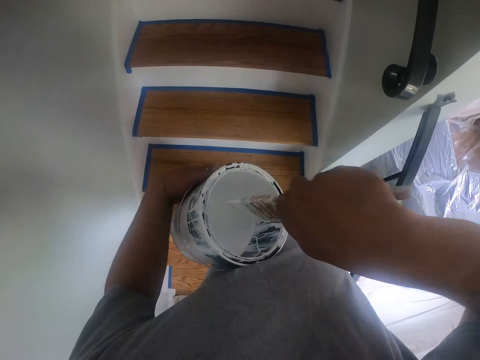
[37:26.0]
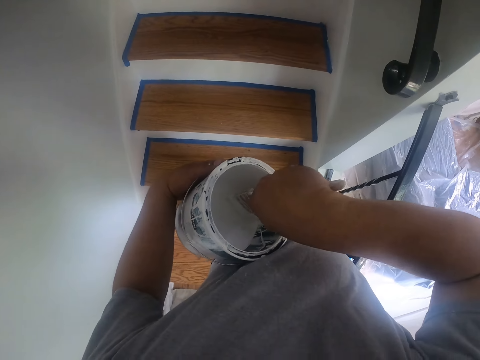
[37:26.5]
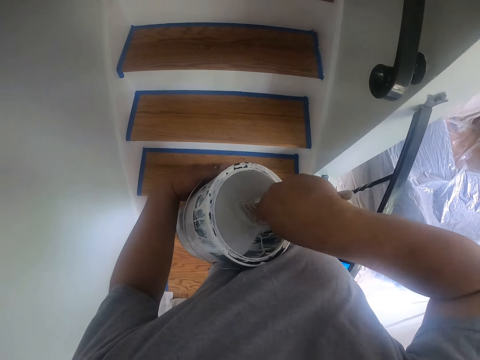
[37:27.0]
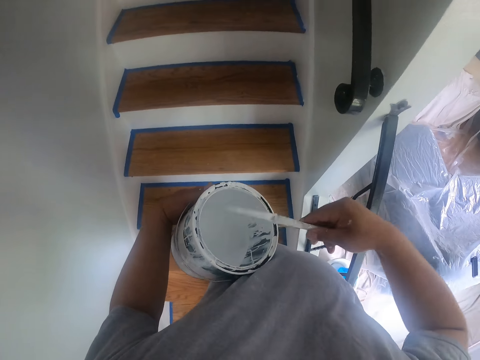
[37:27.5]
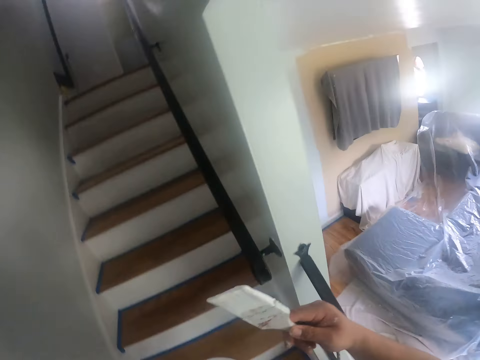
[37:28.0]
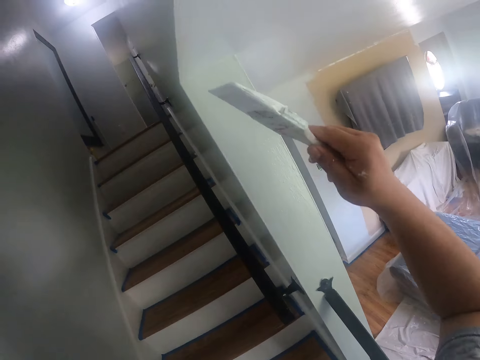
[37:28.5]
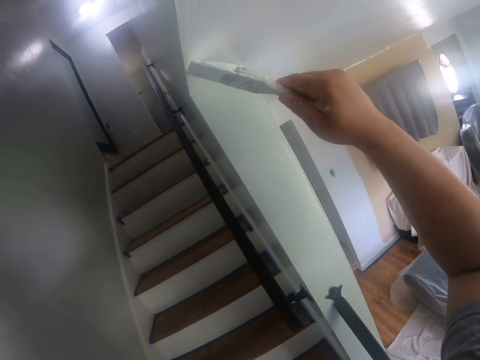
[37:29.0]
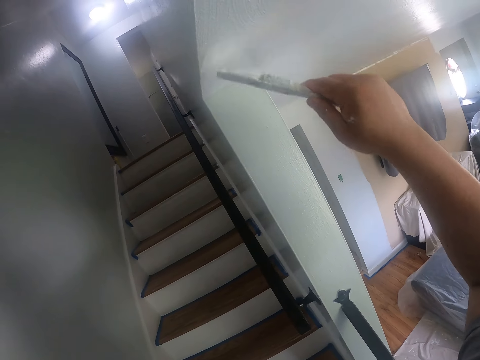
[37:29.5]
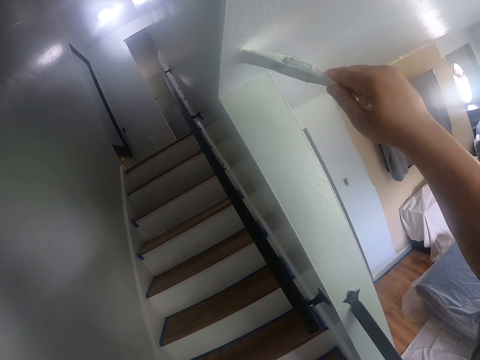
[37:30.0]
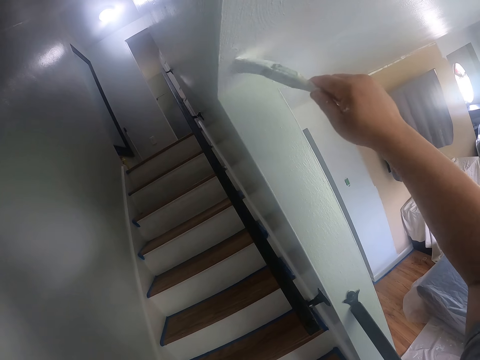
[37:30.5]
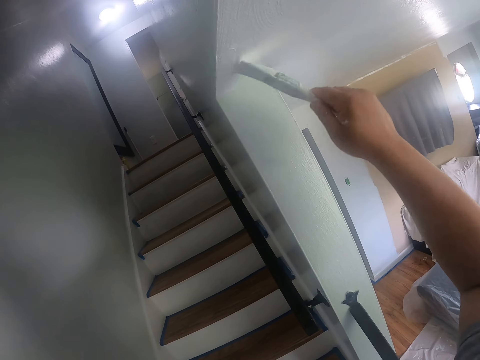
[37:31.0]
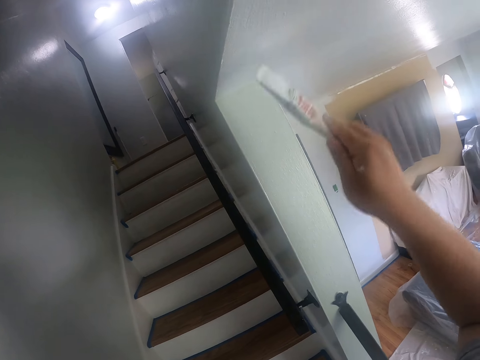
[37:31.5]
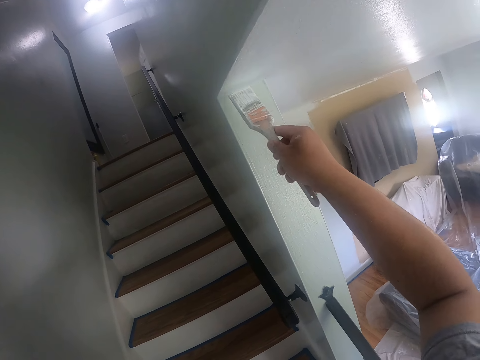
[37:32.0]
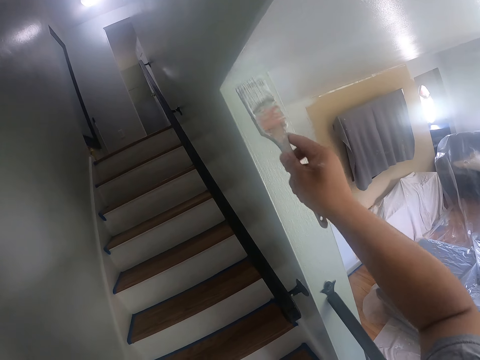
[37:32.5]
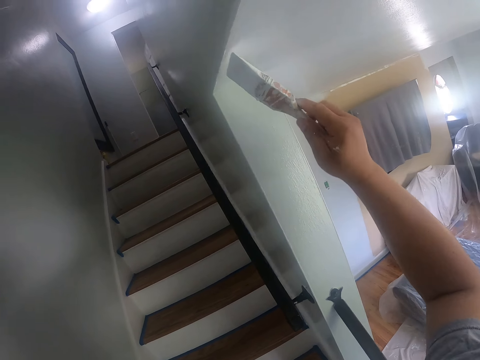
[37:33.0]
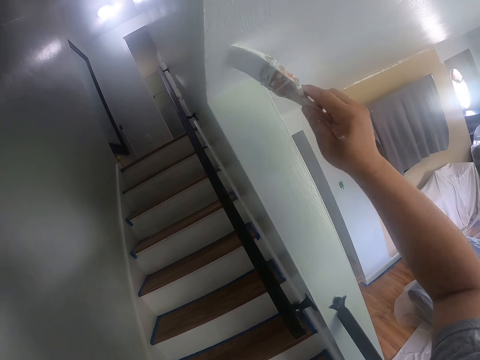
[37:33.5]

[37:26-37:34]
The camera wearer dips the paintbrush into the can of paint in his left hand. He paints the ceiling or wall with the paintbrush in his right hand.

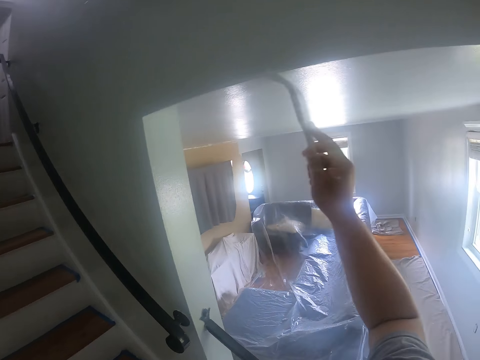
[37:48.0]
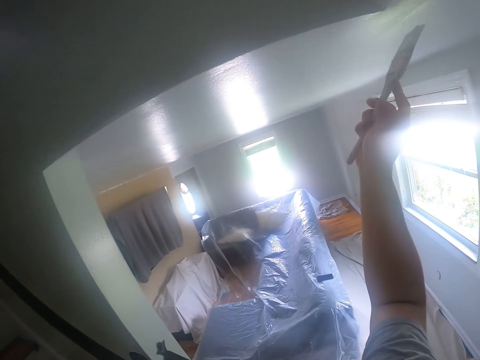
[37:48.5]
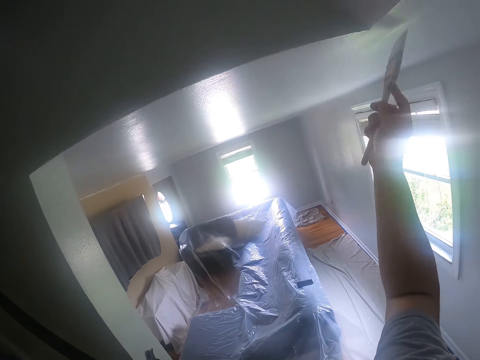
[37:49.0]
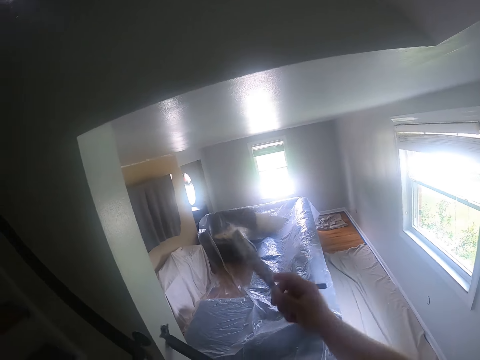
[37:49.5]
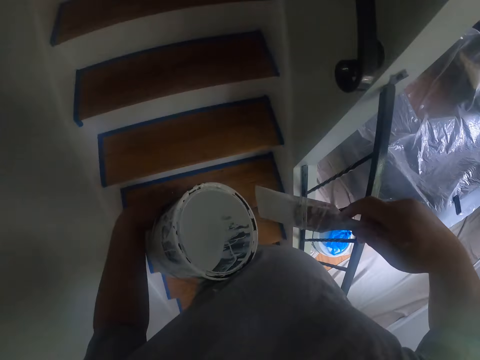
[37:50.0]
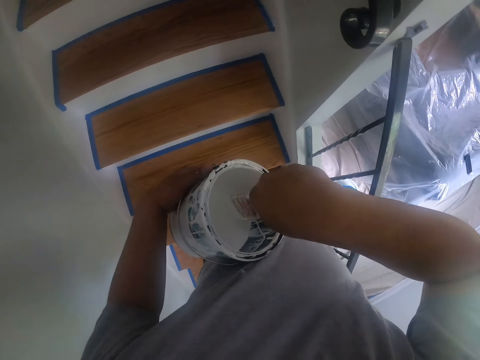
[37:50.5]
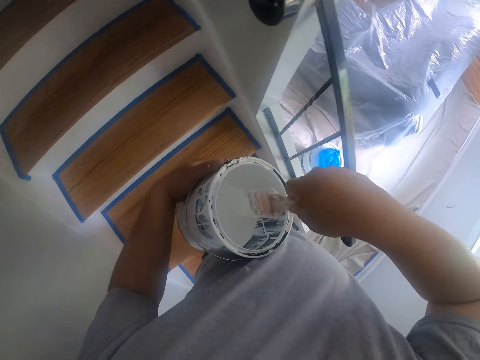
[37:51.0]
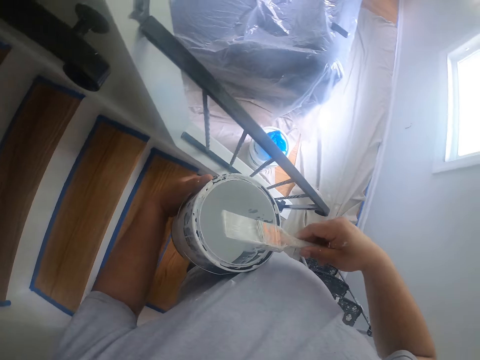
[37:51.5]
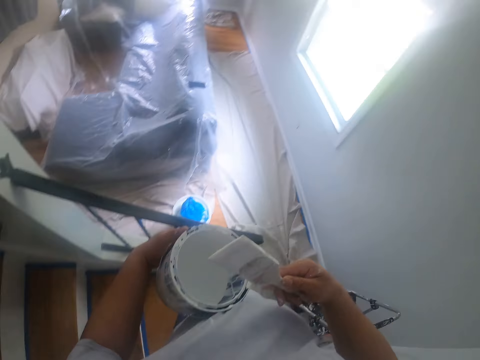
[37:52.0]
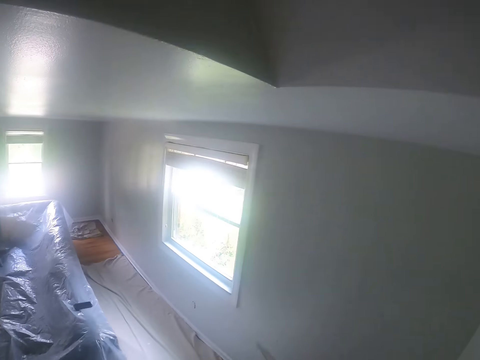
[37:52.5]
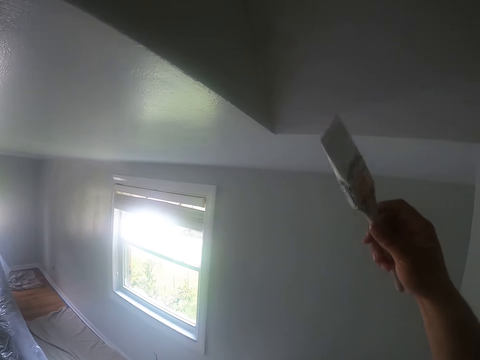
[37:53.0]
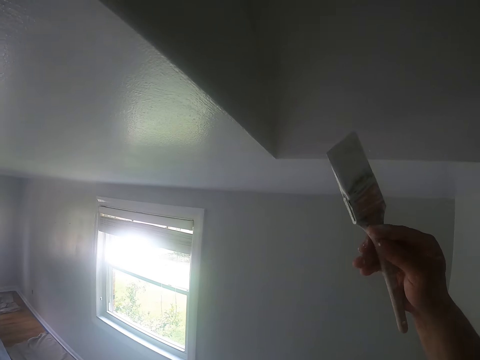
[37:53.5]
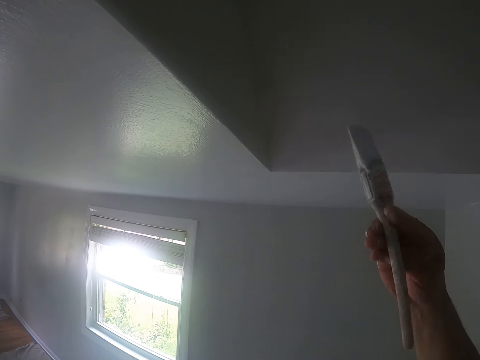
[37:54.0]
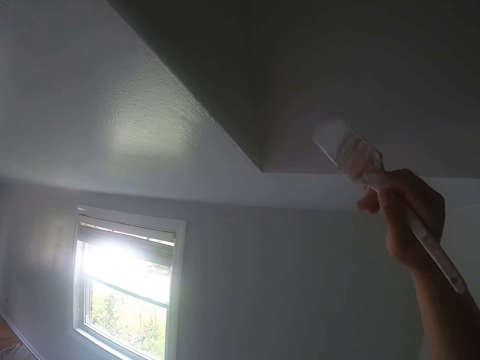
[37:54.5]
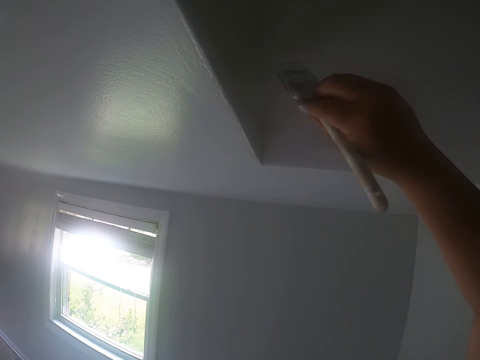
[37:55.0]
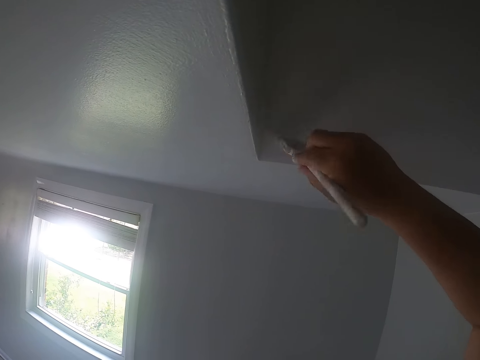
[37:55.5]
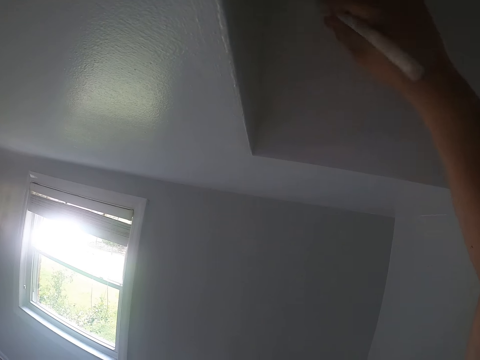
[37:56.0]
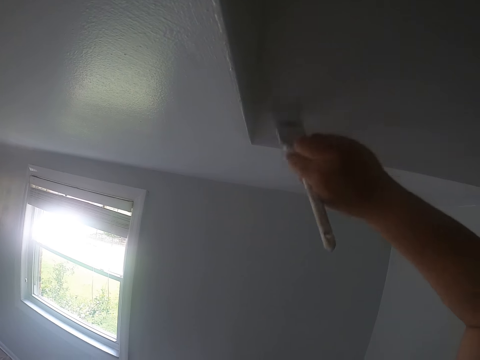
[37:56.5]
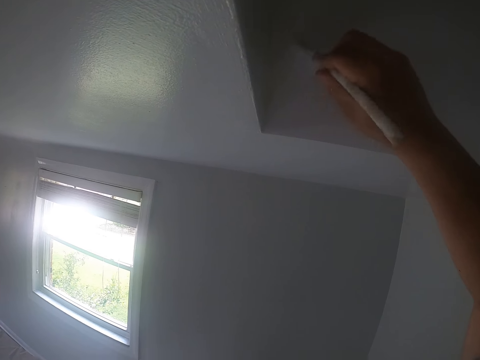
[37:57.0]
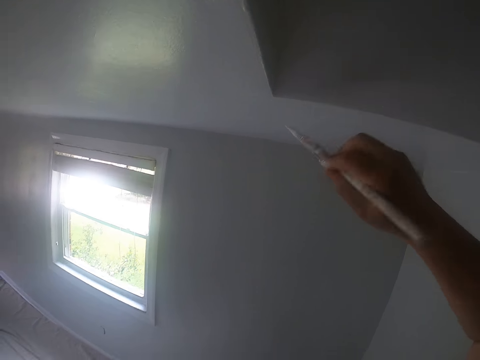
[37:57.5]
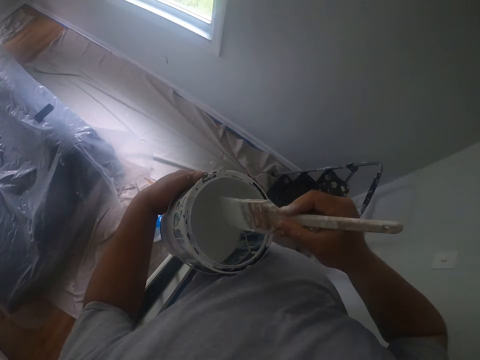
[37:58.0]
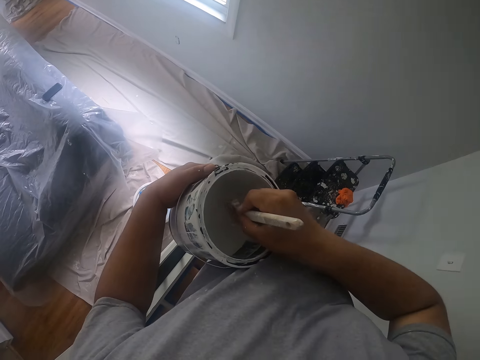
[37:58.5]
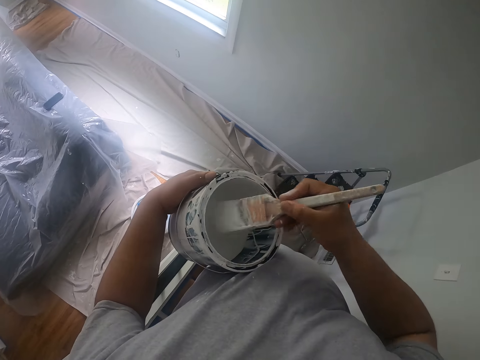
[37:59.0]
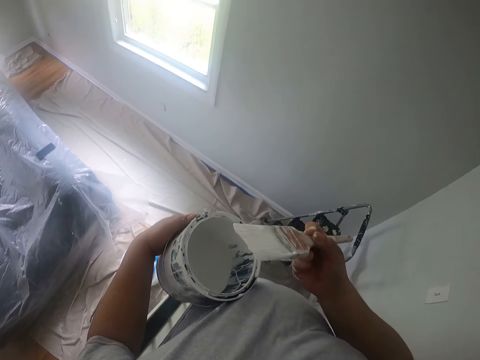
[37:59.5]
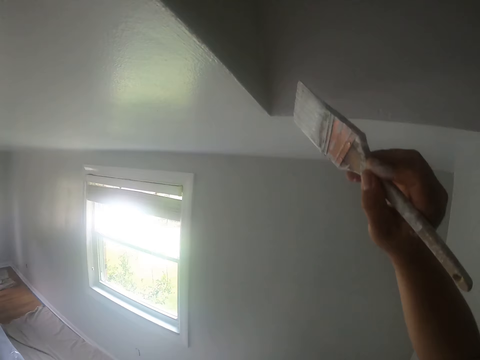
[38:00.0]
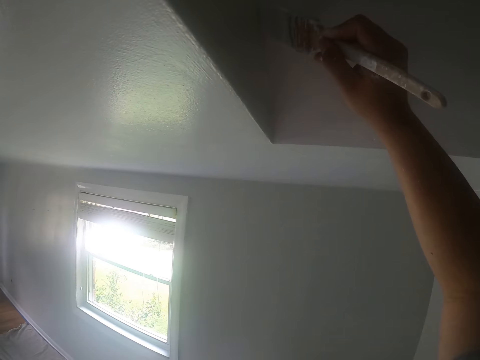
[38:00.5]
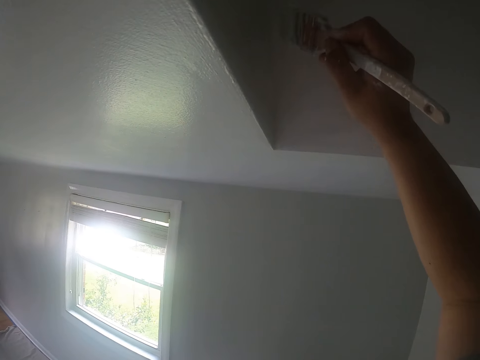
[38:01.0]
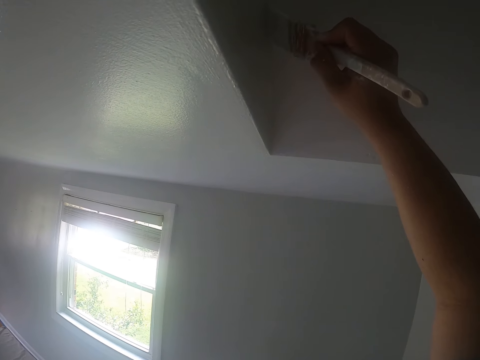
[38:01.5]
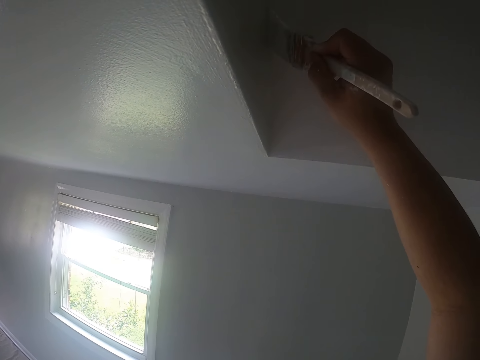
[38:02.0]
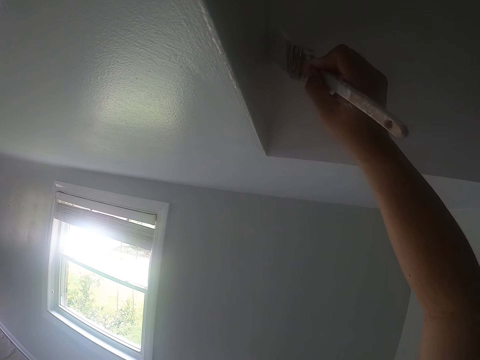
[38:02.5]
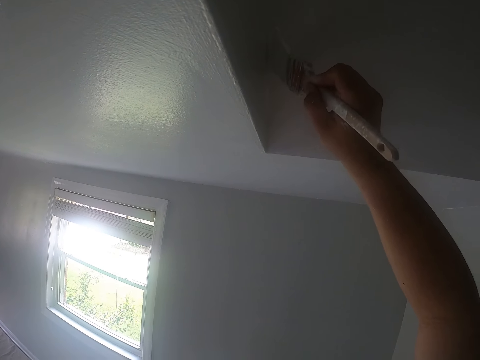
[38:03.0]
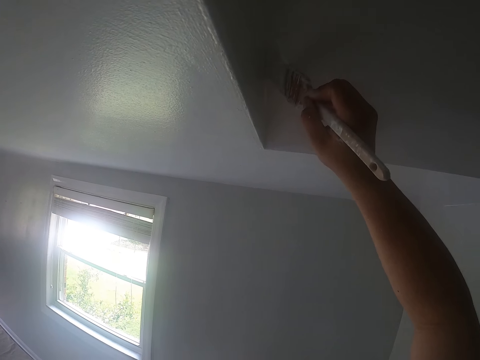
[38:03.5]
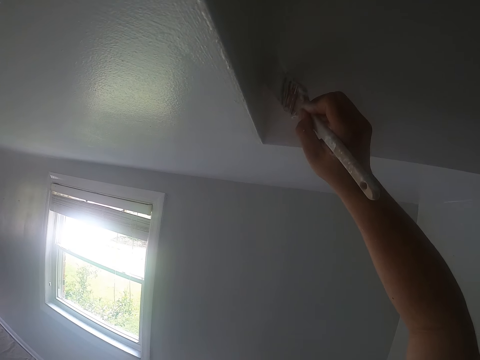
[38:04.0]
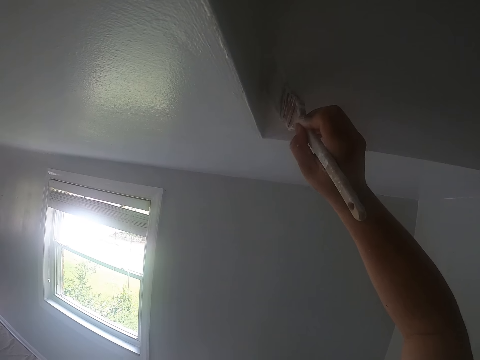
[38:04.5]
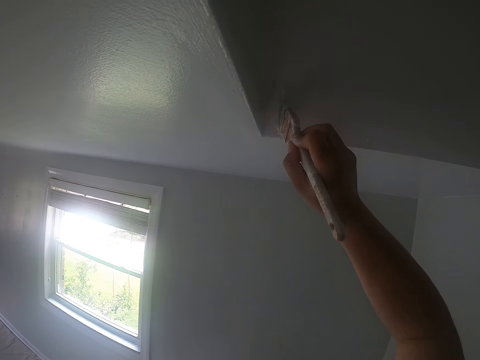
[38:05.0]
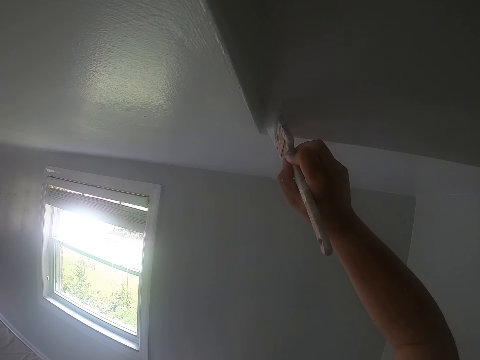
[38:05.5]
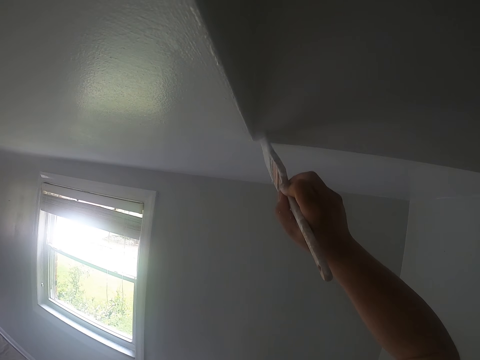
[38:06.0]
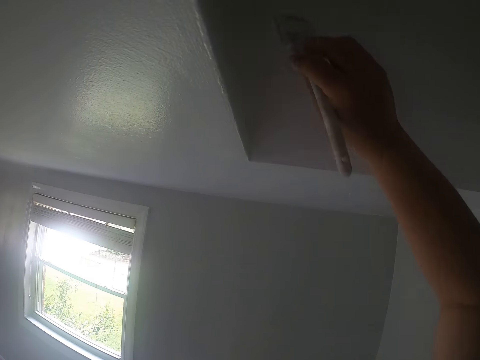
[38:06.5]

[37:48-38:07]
The camera wearer dips the paintbrush into the can of paint in his left hand. He adjusts the paint brush. He paints the ceiling or wall with the paintbrush in his right hand. He dips the paintbrush into the can of paint in his left hand. He paints the ceiling with the paintbrush in his right hand.
